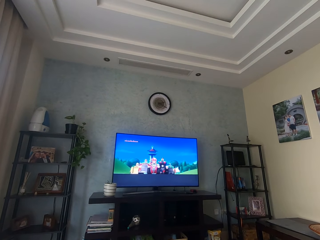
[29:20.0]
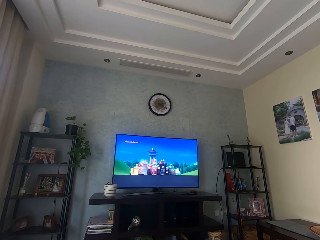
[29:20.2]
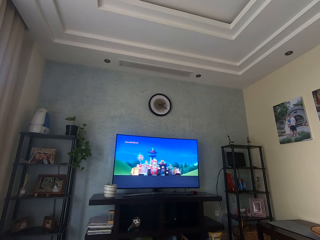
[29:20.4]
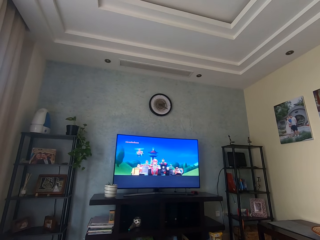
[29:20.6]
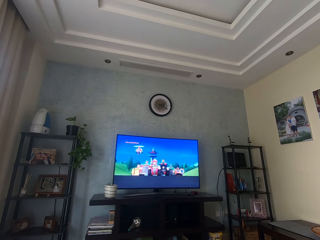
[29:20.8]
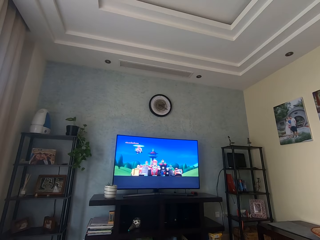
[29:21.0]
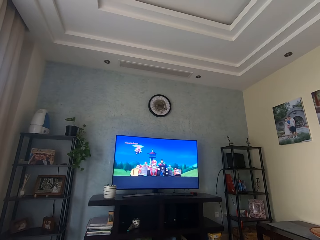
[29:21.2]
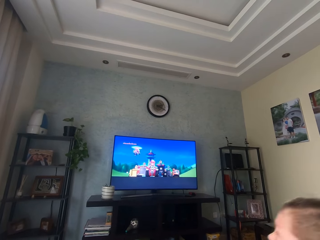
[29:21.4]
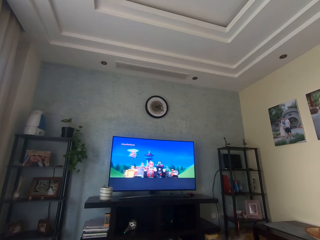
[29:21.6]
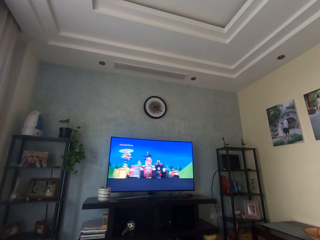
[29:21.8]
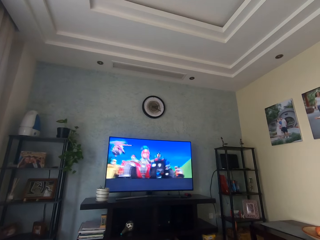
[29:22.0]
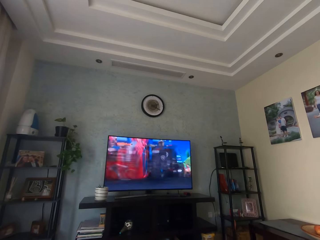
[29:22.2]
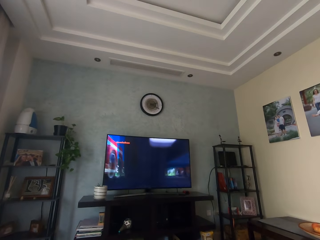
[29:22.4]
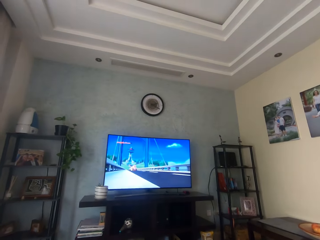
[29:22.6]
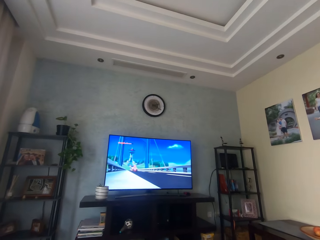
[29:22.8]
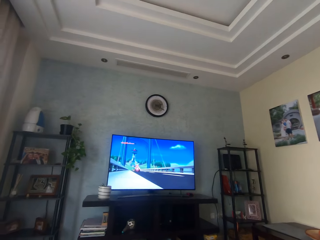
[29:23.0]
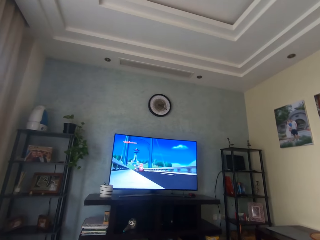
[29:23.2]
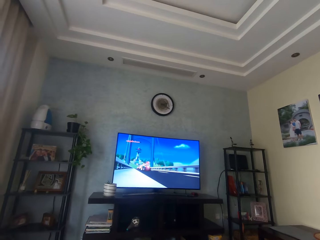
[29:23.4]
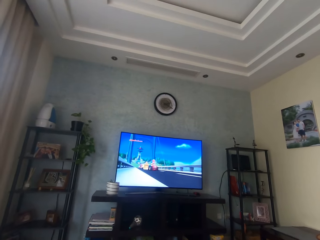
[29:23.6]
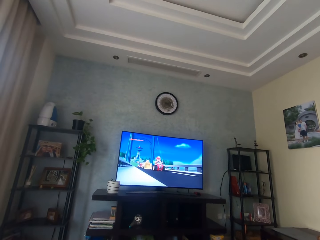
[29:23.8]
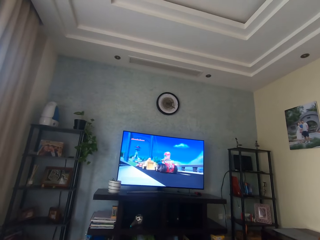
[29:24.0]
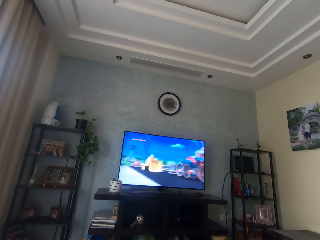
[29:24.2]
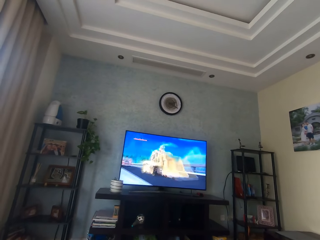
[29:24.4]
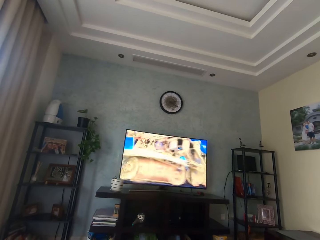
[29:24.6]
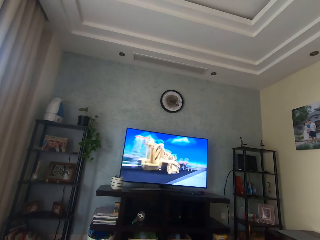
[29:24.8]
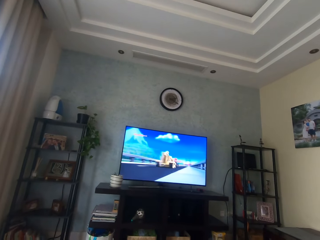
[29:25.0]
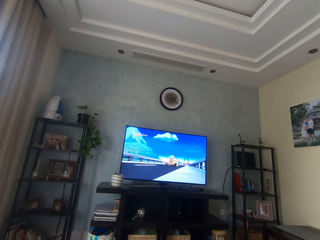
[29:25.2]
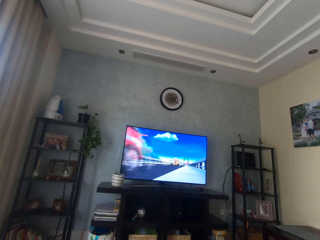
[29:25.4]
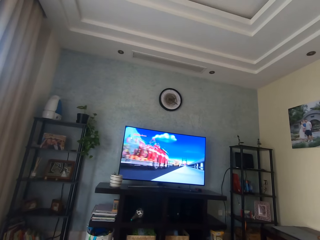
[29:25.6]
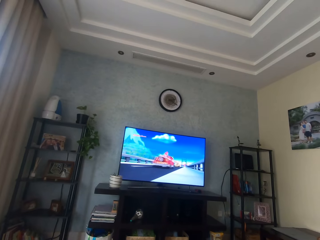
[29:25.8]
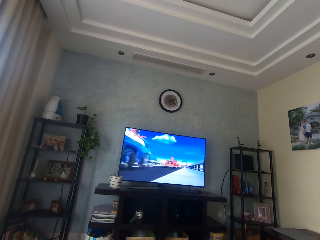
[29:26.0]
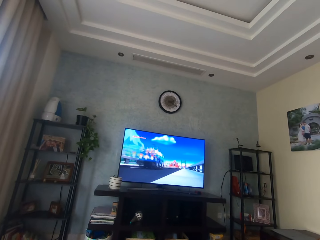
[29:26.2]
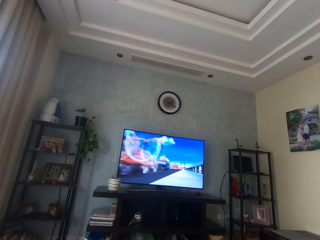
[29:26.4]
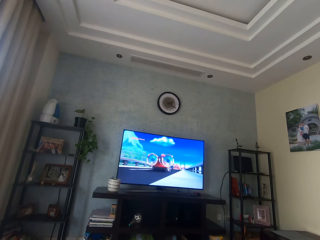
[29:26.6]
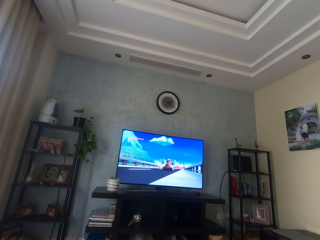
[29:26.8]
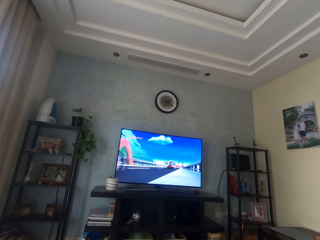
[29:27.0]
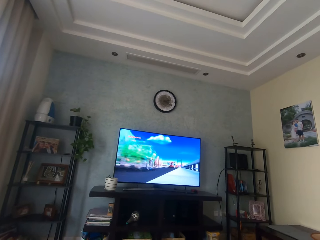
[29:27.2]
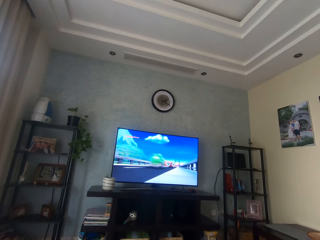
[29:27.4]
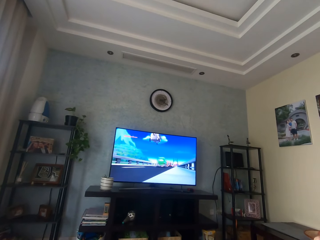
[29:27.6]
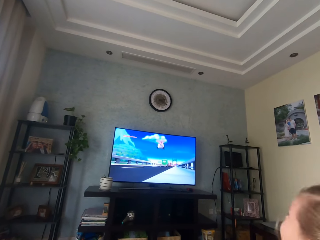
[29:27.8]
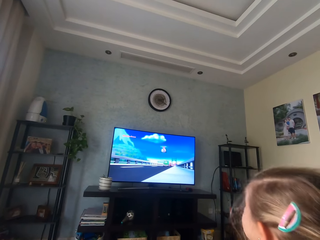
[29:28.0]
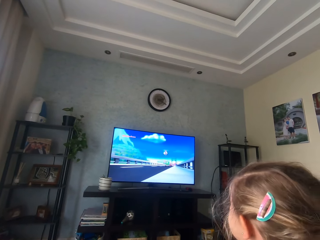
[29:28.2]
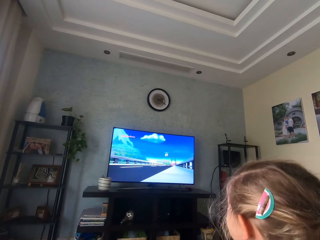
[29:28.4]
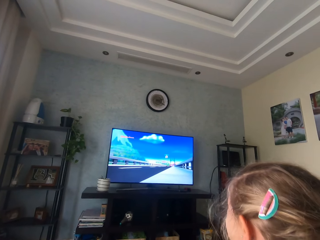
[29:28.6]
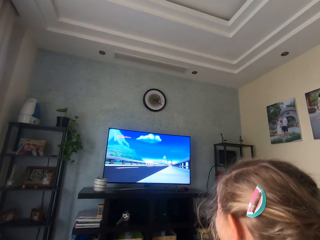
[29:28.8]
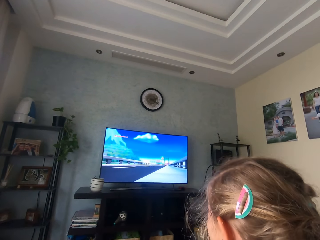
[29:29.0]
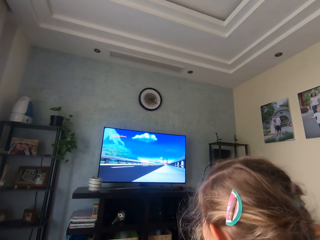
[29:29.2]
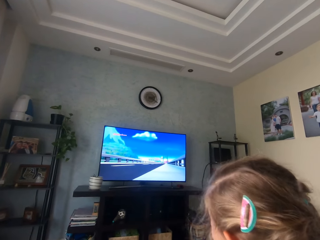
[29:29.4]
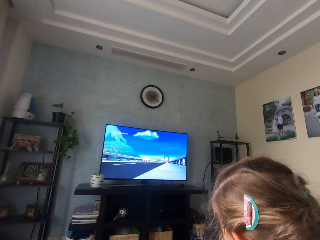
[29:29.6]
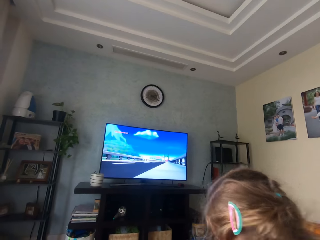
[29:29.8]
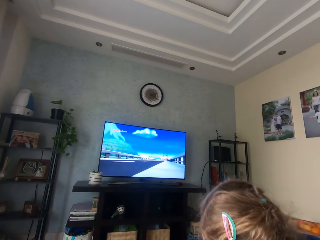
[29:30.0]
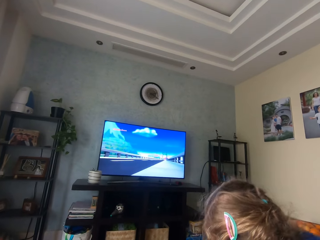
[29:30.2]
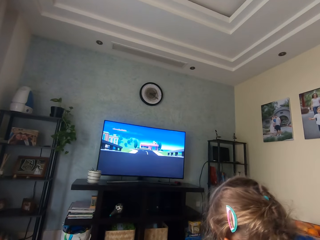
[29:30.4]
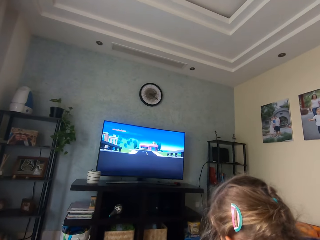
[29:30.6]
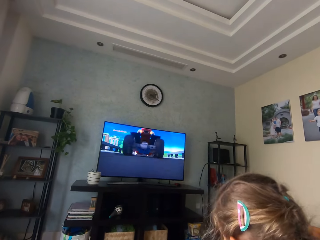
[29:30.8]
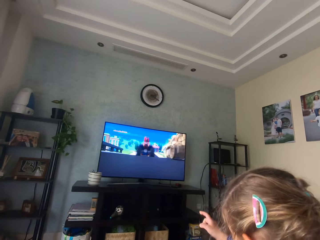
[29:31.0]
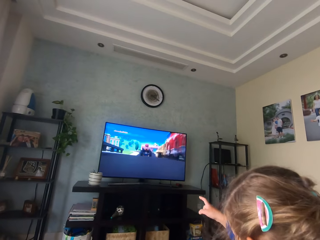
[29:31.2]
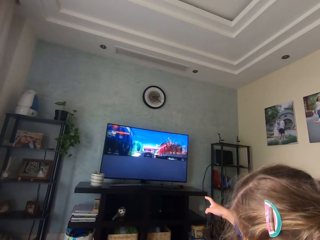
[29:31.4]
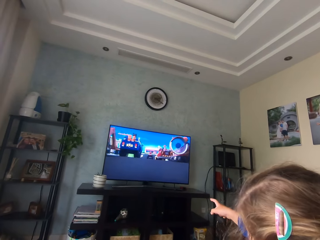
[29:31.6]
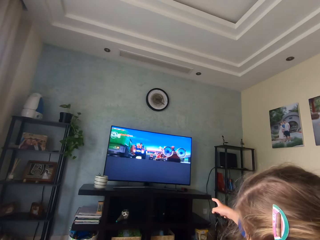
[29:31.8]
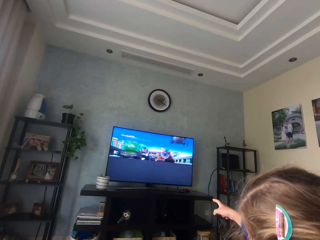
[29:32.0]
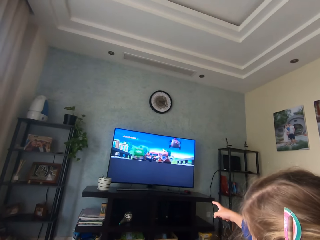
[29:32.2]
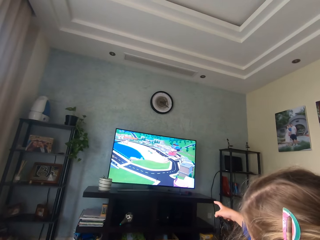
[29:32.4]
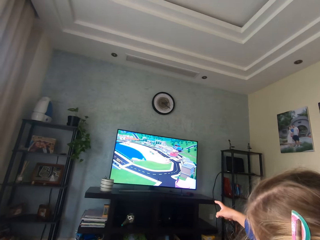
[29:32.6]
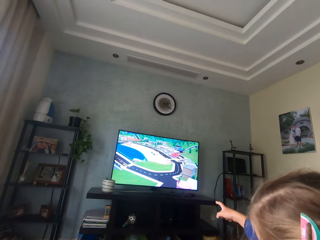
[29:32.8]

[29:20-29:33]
The camera wearer moves the hand. They watch the television. They converse with a man. The man converses with the camera wearer. The camera wearer converses with the man. They point at the television. The man converses with the camera wearer.

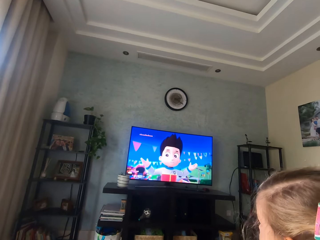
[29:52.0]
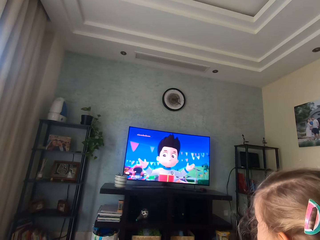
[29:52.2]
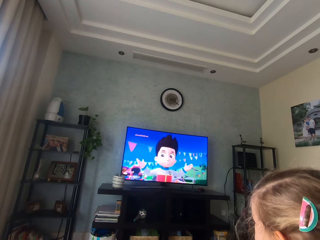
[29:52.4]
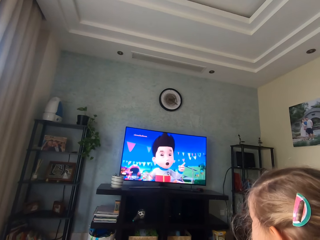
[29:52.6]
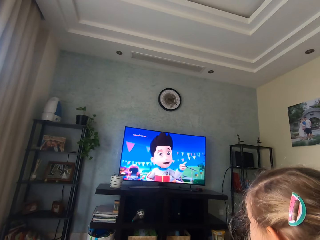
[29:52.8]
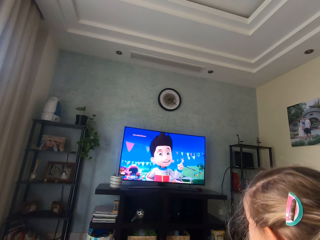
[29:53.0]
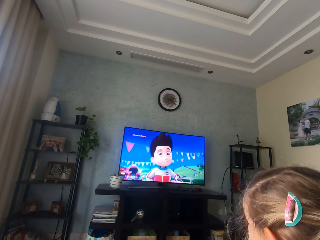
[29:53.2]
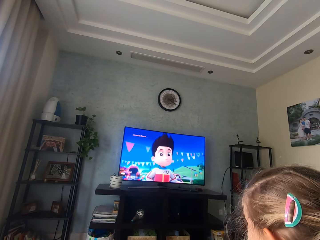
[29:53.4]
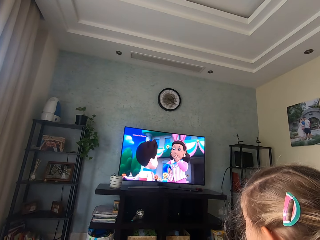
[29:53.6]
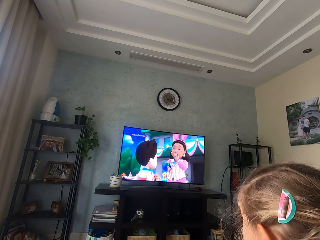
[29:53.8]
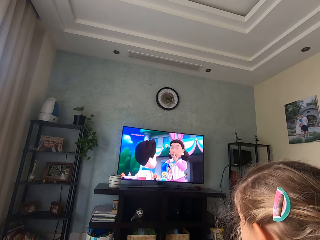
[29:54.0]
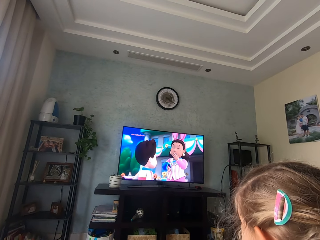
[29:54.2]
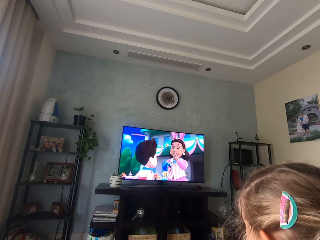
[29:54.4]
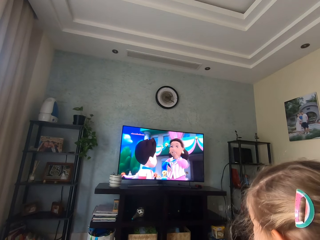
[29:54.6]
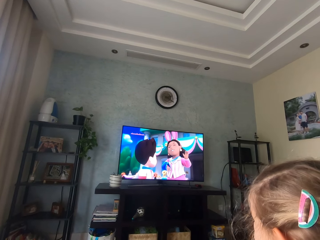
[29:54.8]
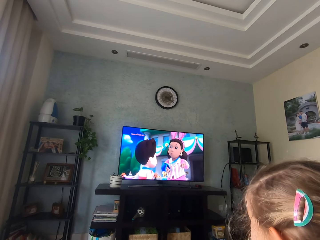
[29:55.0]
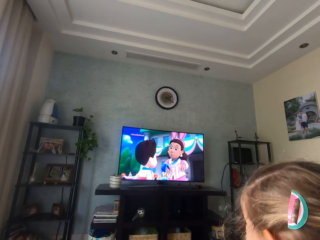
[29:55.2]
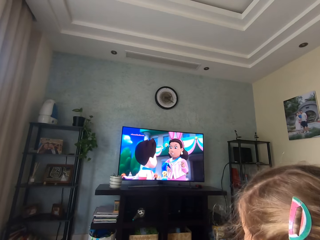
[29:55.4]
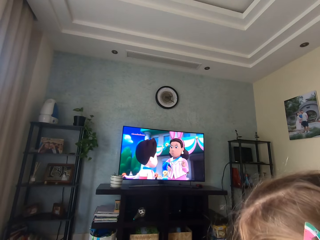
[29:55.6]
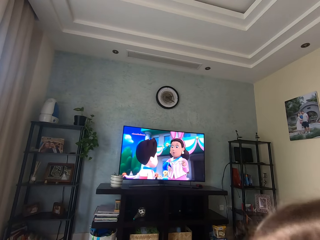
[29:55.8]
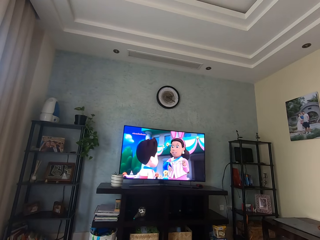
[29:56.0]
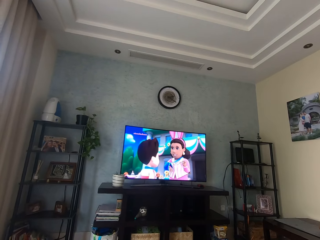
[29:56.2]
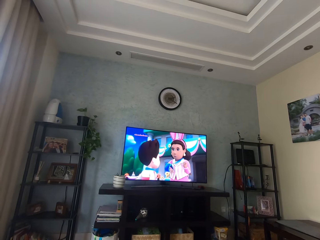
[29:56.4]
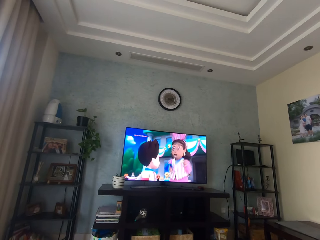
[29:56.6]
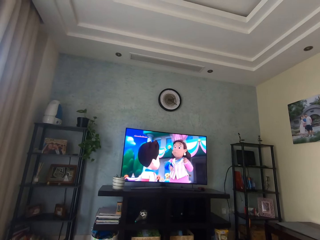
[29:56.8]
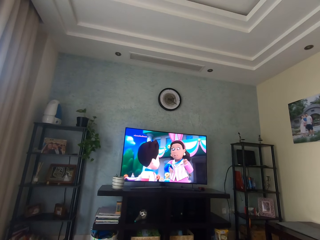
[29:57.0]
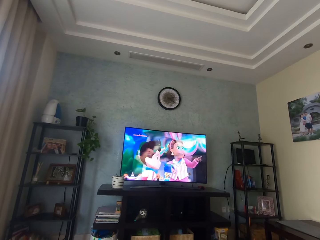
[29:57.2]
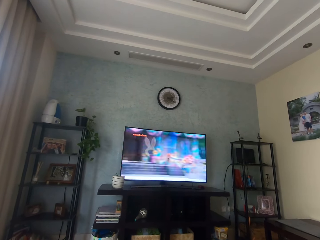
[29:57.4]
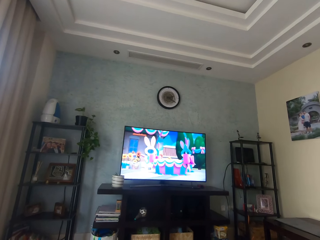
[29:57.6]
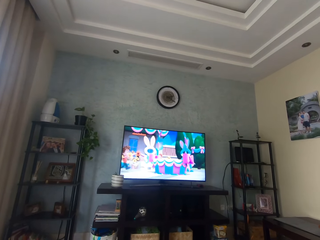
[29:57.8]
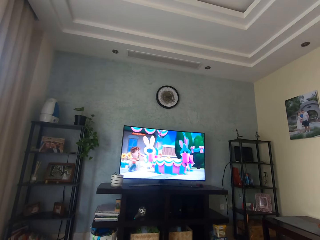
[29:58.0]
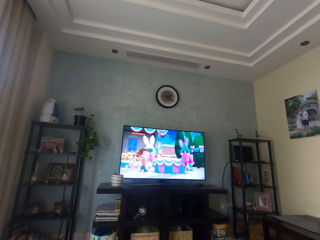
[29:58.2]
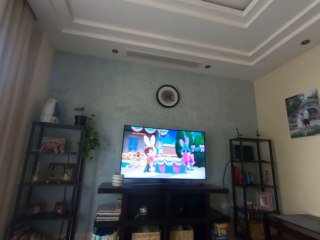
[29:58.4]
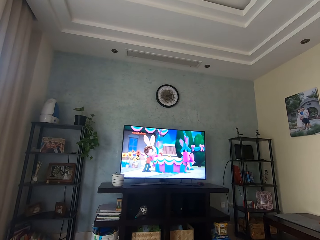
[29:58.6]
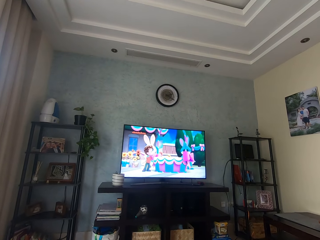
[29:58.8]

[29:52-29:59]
The camera wearer watches the television.

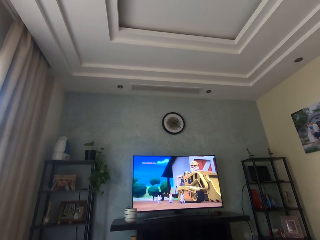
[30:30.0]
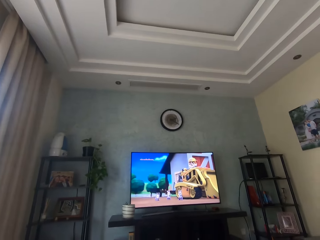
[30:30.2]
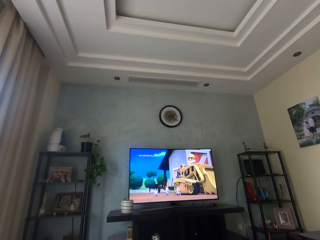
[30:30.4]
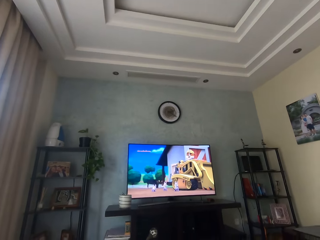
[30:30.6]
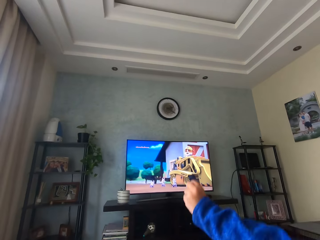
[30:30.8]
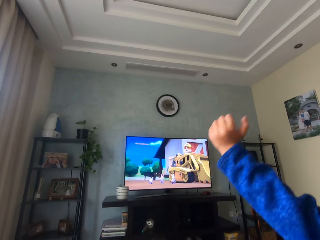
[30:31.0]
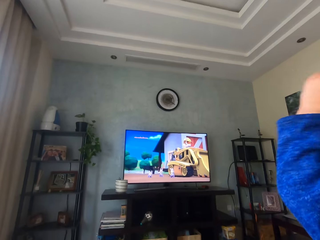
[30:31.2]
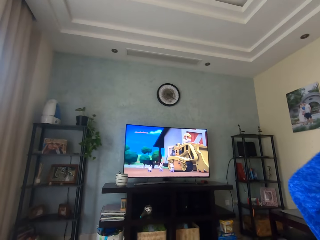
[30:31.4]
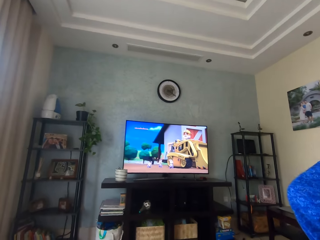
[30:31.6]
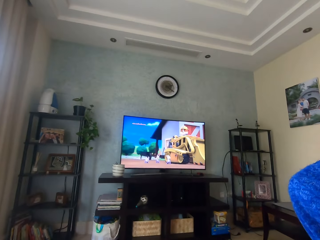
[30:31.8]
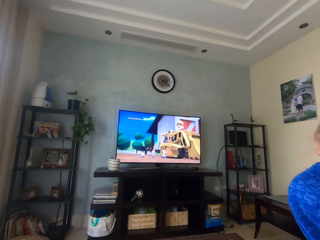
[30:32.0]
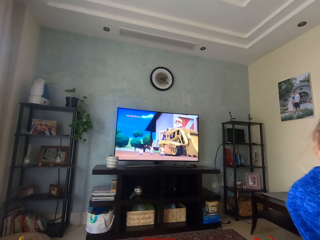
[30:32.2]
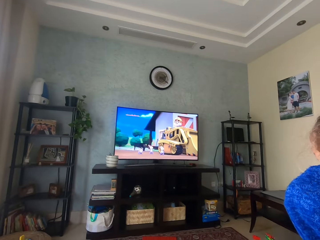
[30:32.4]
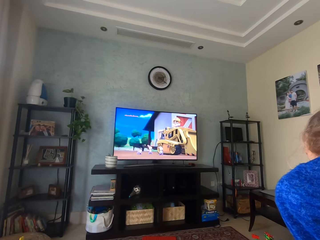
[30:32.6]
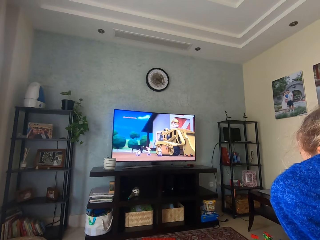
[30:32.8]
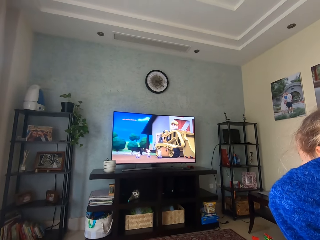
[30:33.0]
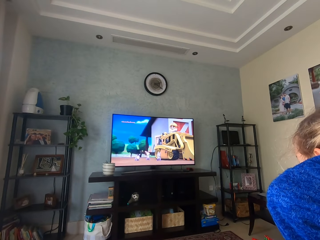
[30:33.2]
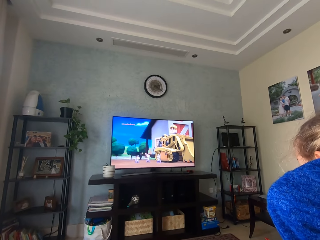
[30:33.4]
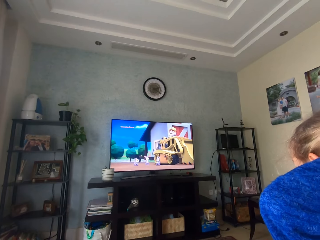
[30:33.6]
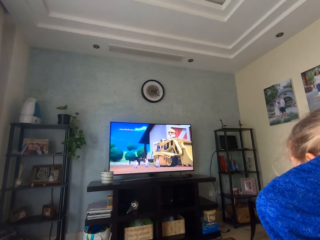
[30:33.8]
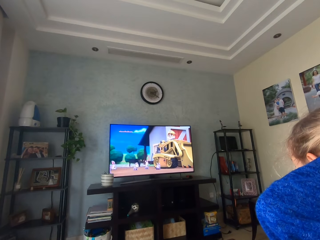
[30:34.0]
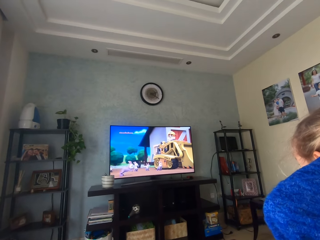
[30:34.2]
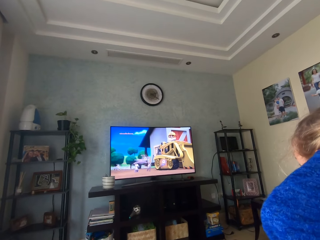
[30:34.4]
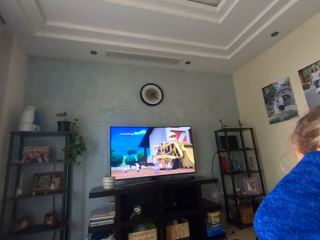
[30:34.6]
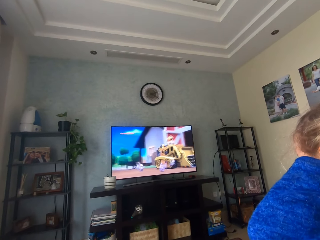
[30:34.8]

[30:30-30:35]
The camera wearer moves the hand.
